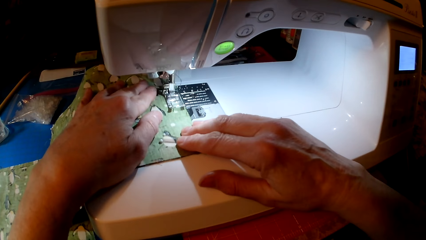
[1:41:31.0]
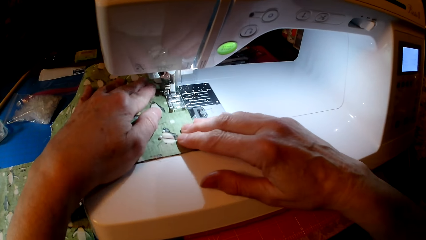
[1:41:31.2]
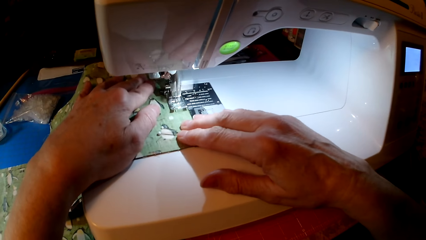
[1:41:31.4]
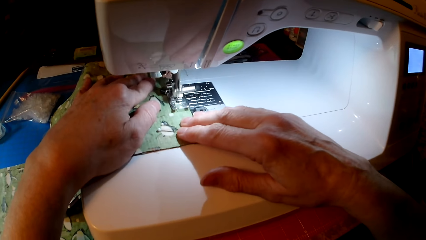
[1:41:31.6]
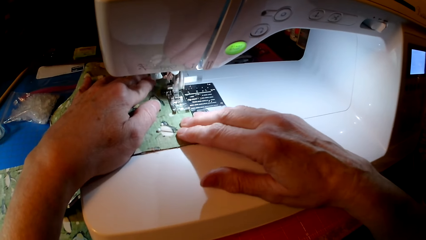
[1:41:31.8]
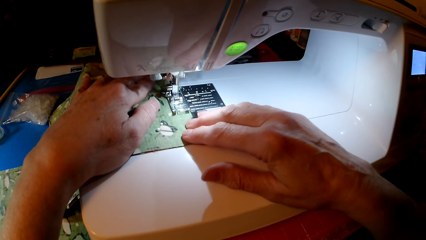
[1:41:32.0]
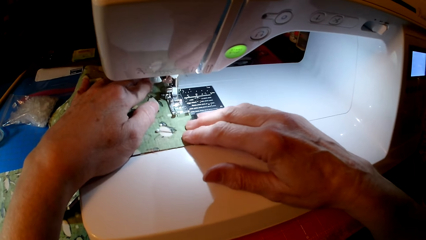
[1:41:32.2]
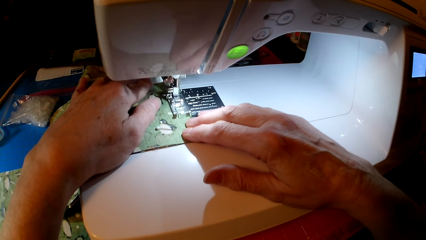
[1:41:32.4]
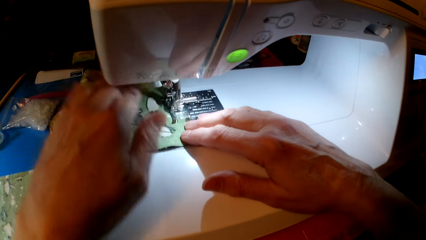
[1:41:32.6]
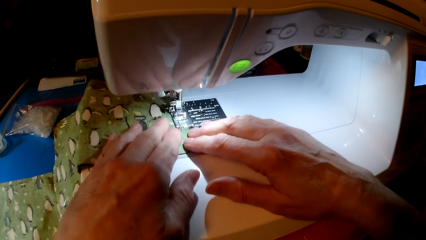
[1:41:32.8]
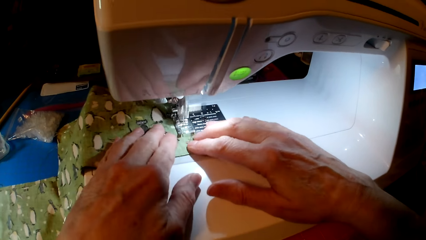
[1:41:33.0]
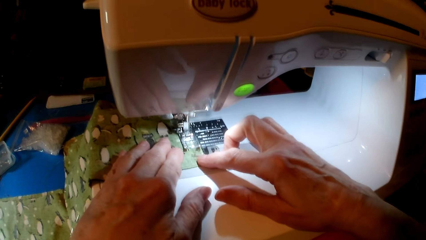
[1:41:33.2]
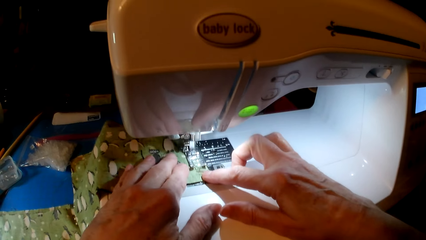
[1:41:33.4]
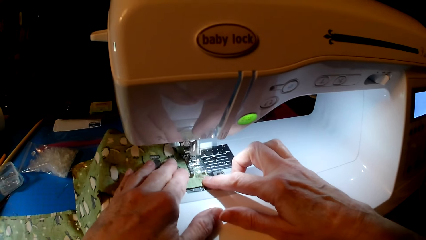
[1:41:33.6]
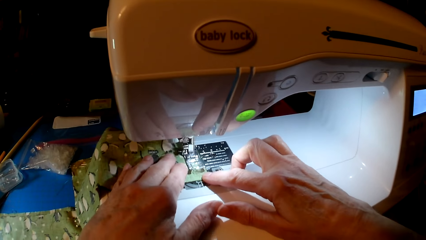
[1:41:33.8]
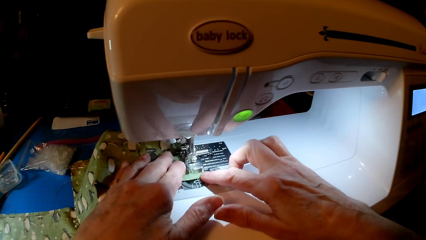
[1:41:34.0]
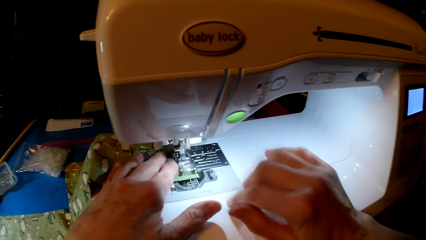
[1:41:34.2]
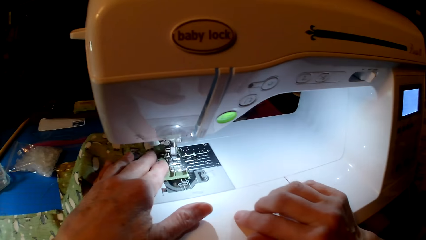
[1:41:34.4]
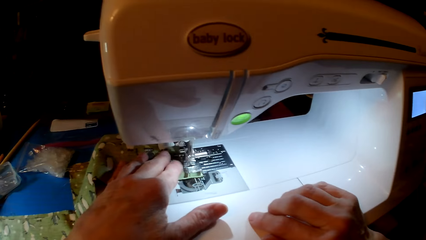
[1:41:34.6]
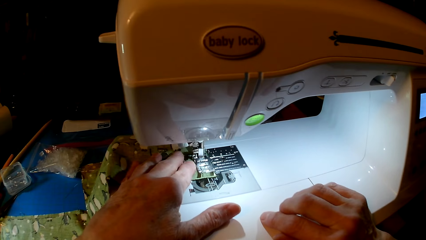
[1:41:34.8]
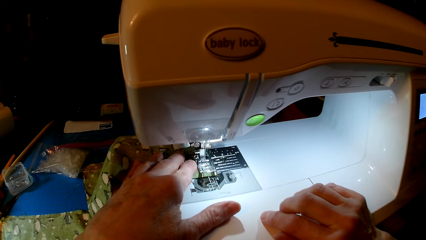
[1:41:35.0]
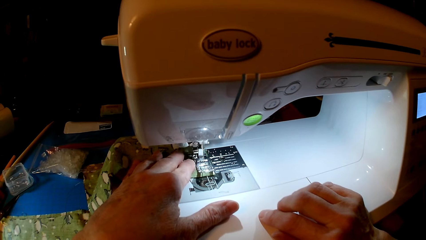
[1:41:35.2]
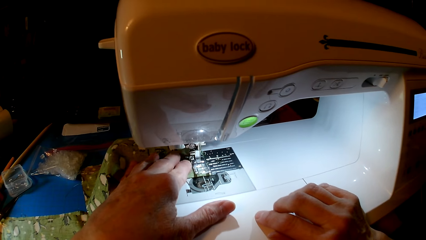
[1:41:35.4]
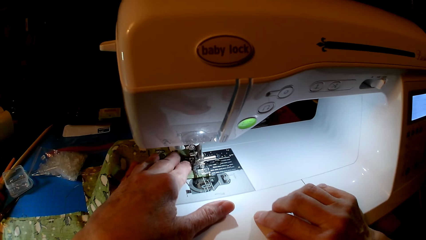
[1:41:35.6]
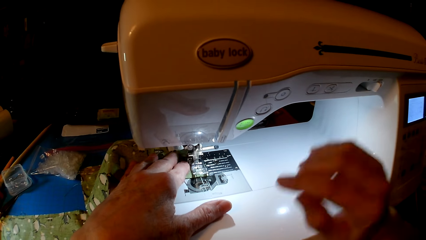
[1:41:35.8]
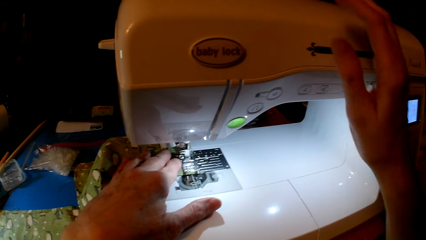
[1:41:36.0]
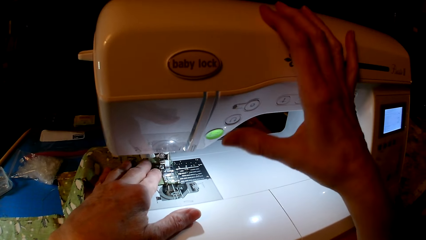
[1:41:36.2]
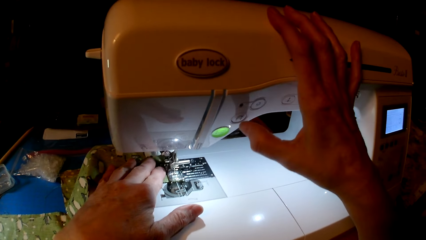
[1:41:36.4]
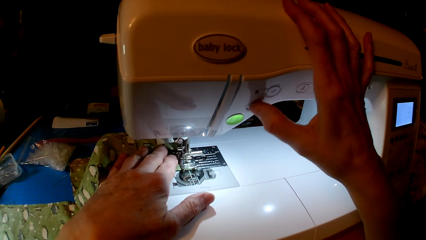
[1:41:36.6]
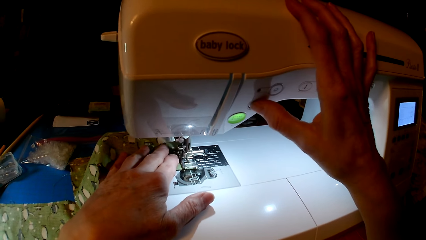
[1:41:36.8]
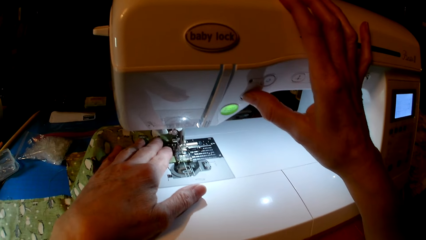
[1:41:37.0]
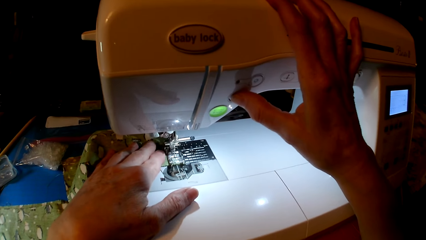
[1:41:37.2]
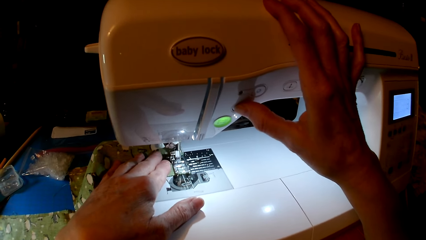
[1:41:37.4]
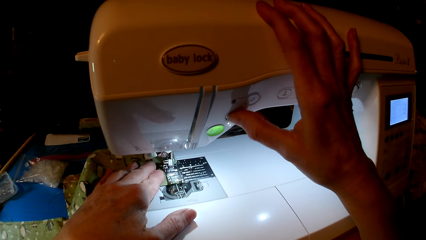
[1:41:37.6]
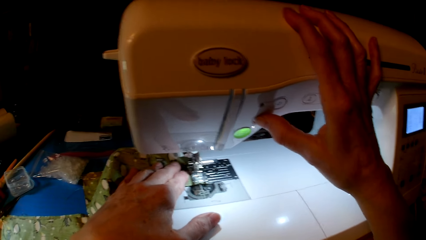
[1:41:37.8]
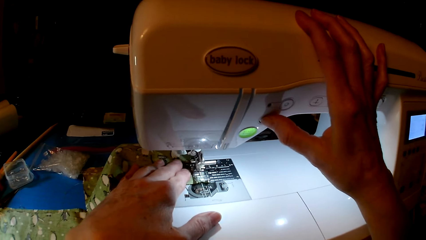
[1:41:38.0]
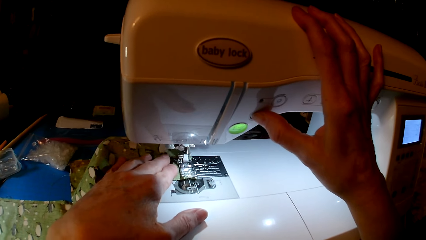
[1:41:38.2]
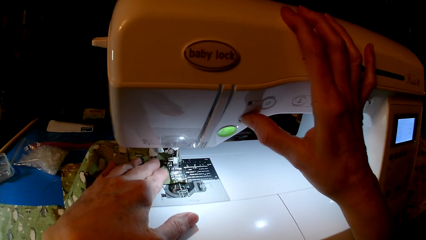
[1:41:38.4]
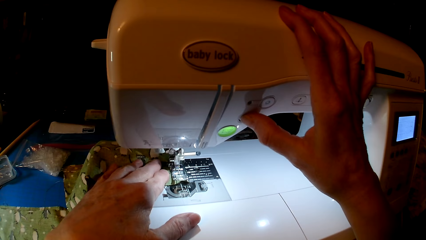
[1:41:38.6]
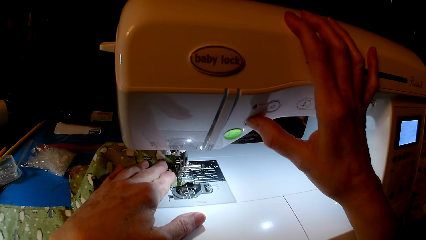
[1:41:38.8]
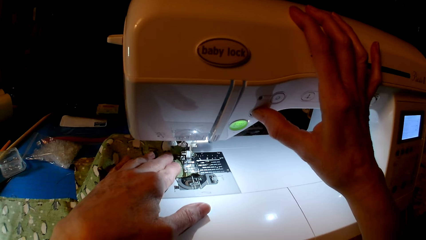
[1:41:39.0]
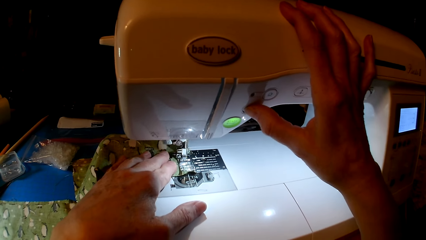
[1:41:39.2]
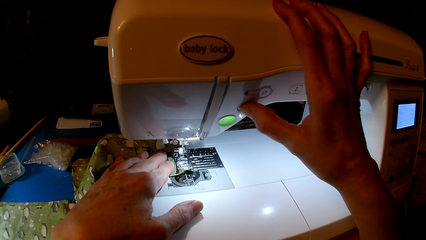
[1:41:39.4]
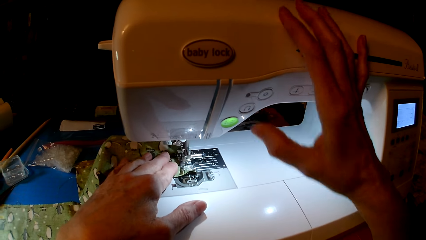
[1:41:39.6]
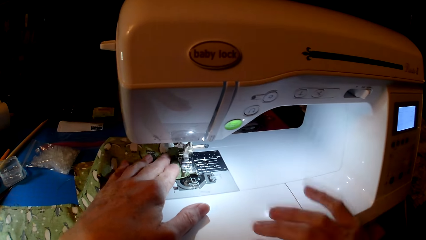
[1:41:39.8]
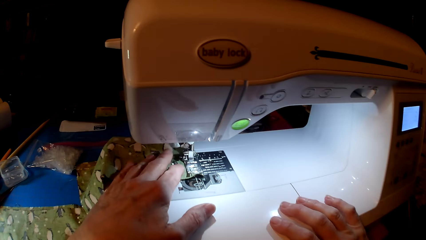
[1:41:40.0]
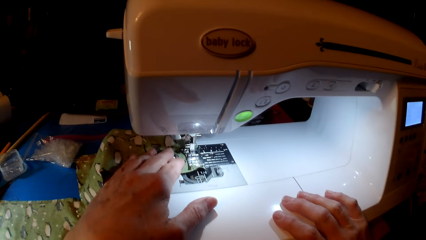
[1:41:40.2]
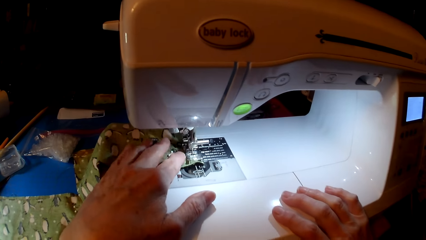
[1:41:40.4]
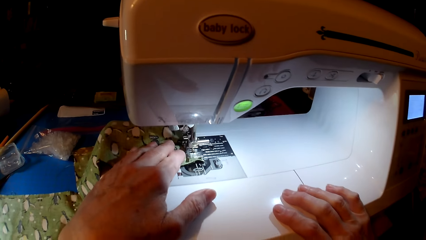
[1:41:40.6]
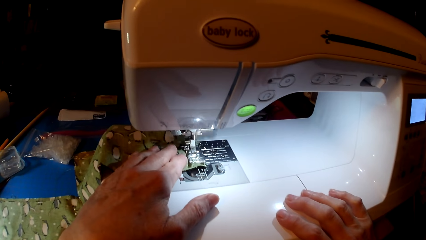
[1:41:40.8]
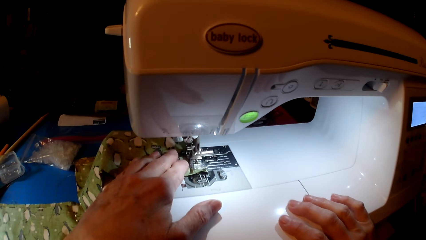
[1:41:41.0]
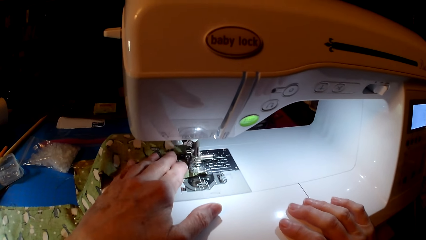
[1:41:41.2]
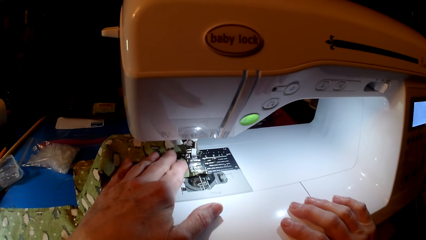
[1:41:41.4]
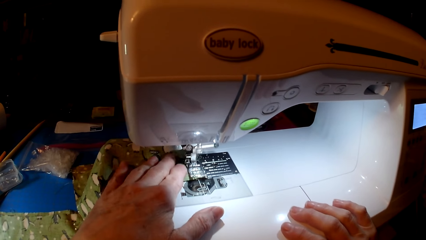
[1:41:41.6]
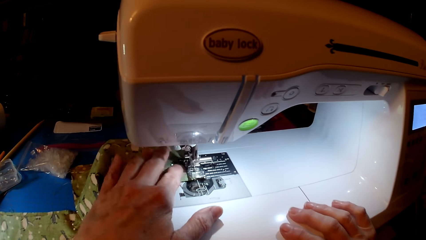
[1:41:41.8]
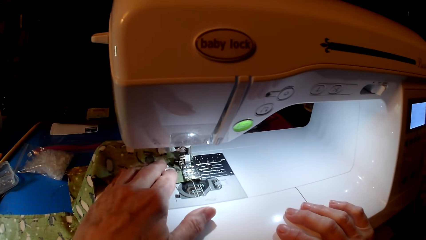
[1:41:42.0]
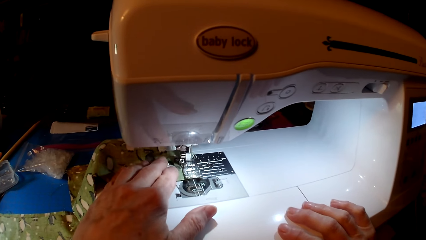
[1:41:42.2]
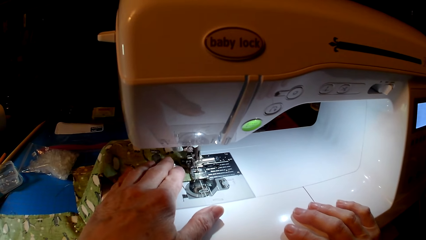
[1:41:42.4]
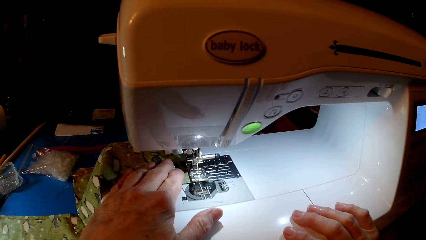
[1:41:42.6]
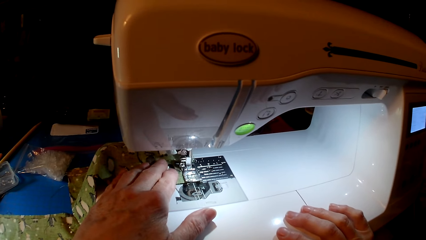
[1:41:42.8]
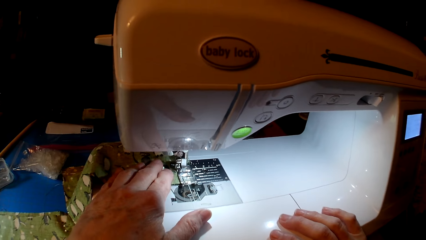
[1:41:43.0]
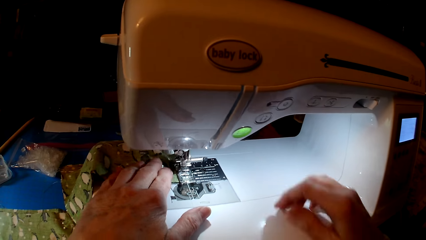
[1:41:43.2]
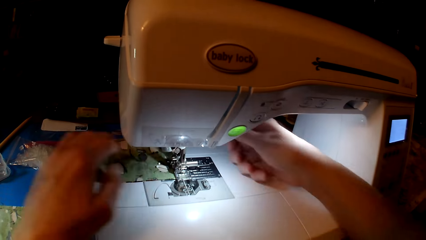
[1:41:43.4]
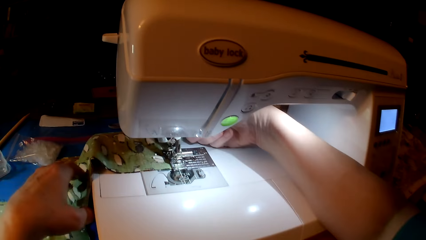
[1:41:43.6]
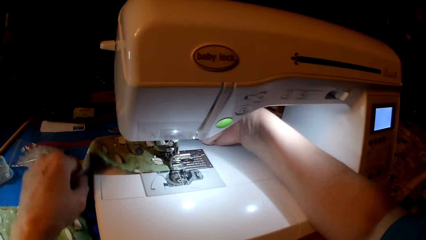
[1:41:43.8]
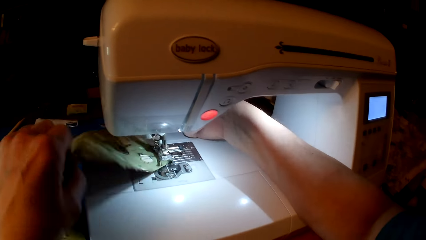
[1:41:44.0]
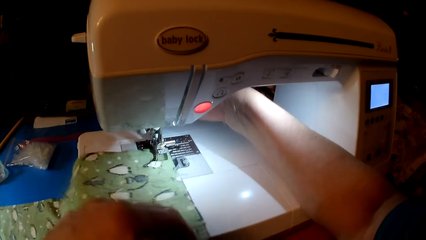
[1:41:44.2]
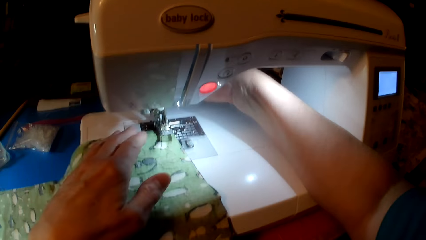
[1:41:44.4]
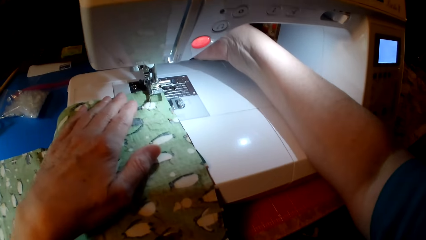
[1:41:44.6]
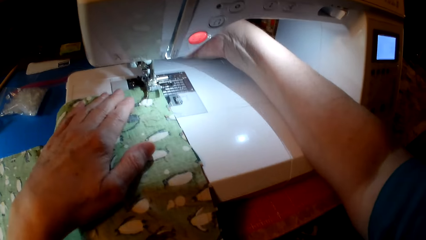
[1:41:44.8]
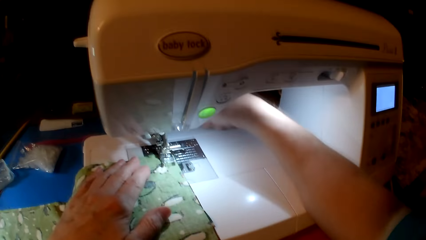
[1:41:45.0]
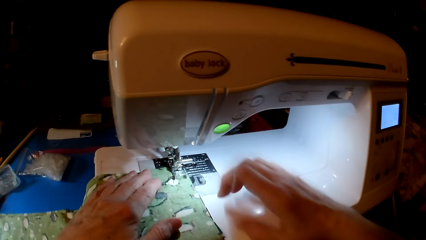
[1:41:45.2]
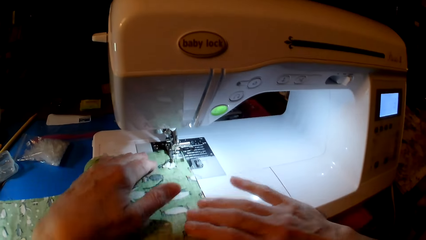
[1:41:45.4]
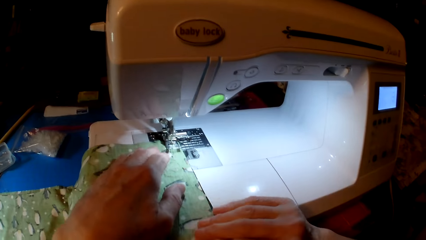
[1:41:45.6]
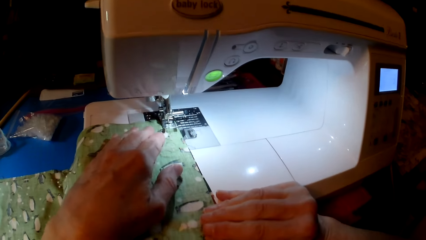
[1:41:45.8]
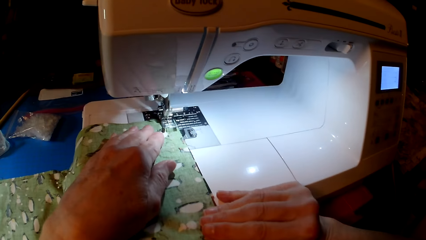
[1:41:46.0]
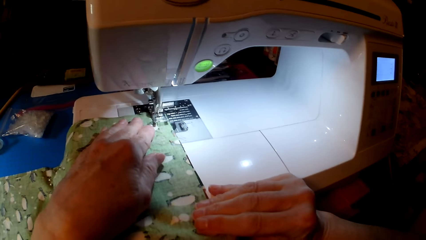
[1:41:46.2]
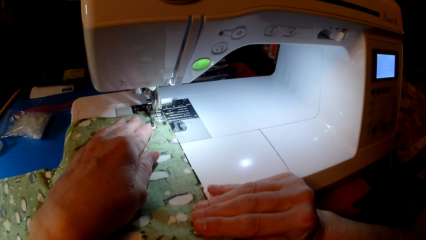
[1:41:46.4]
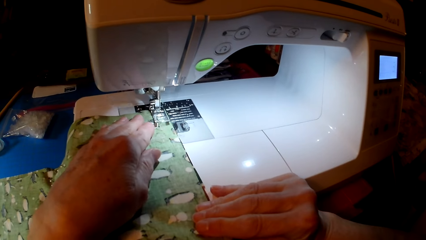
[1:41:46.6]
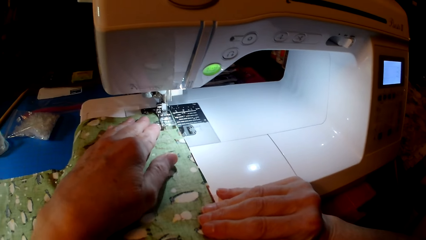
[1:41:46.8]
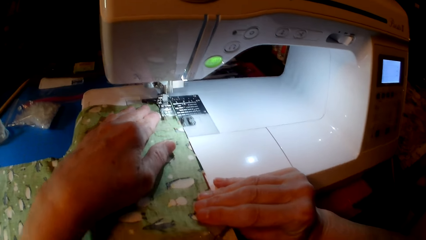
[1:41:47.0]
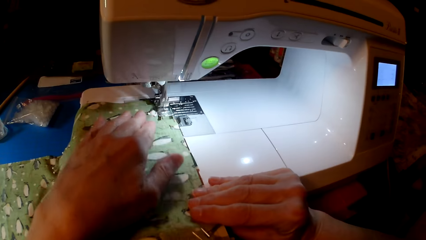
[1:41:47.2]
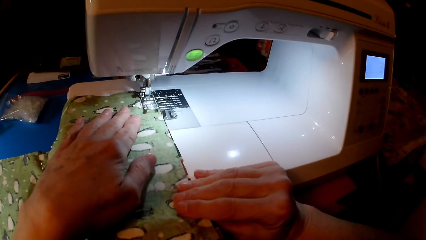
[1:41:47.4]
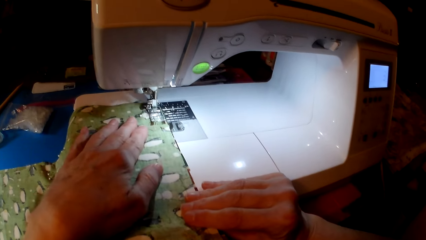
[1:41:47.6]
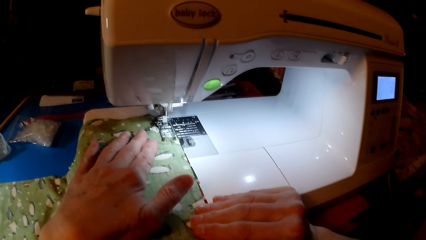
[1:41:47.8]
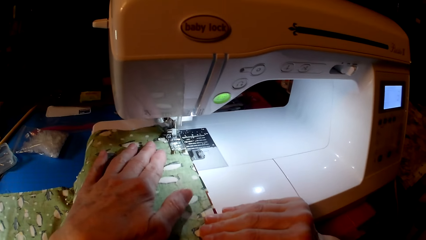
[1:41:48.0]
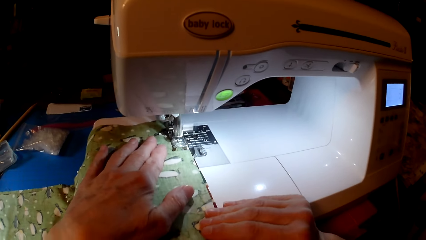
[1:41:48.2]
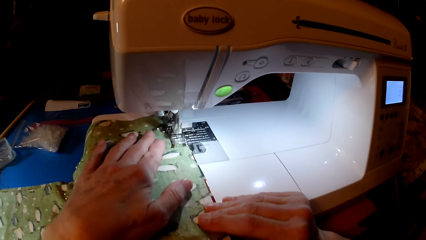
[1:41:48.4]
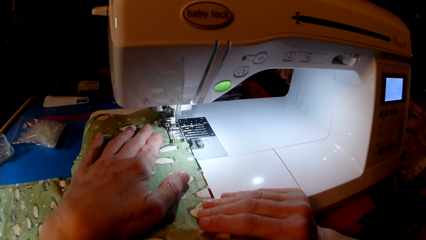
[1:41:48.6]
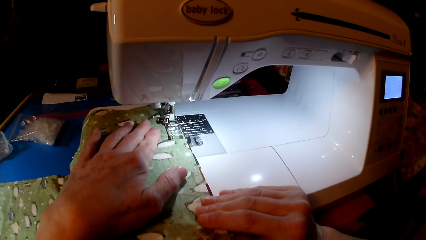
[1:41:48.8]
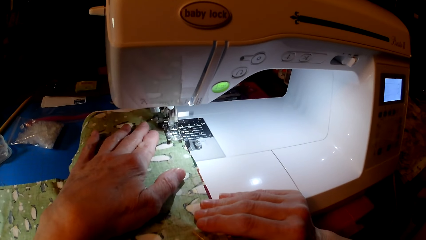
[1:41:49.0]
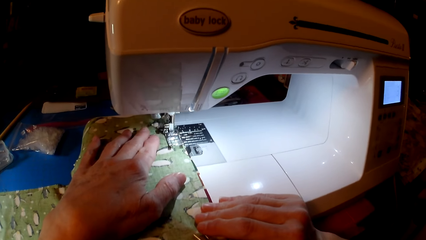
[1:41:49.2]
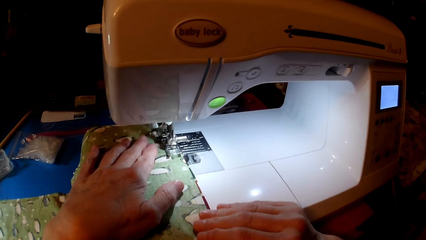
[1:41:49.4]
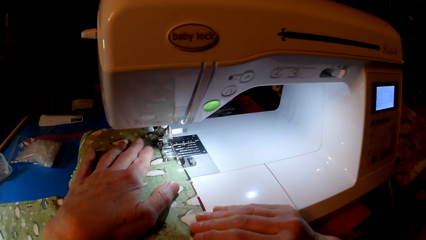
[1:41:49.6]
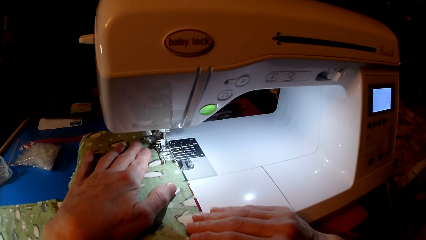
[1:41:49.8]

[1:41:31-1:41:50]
The camera wearer presses the sewing machine. They hold the sewing machine. They turn the cloth. They sew the cloth.
